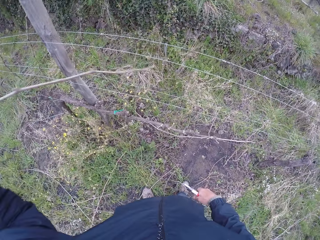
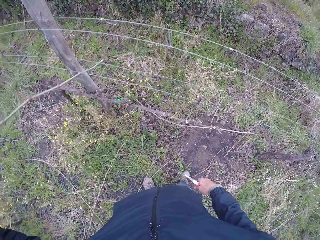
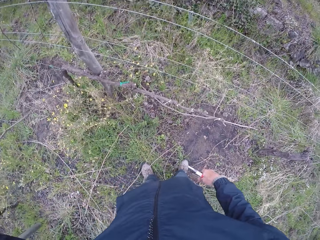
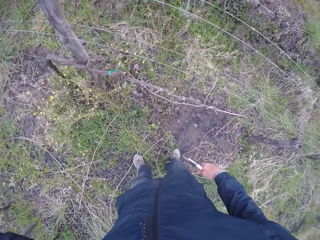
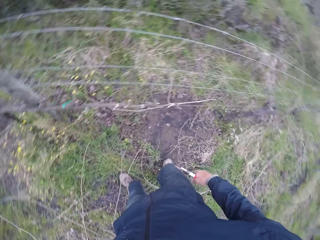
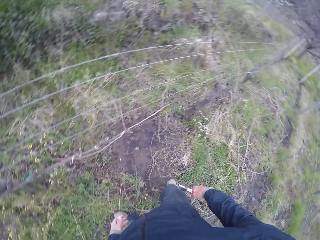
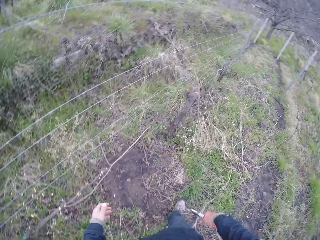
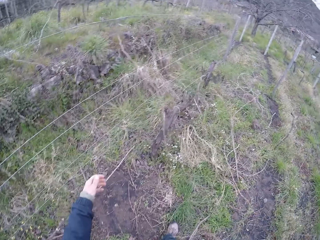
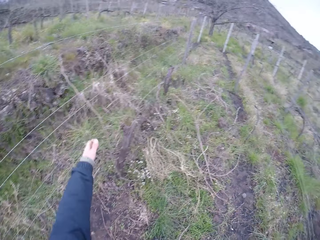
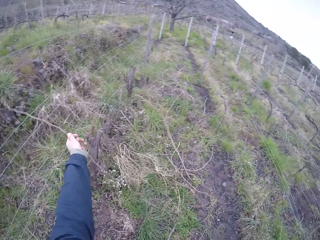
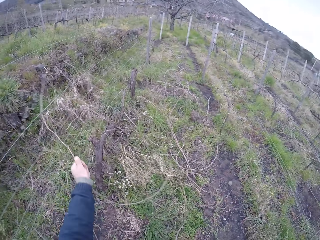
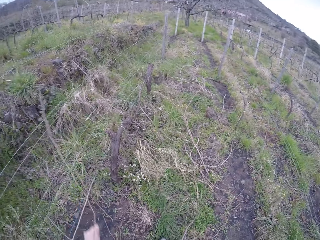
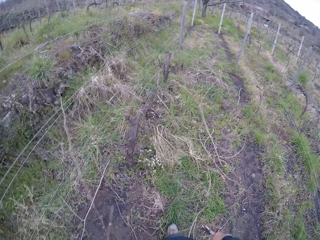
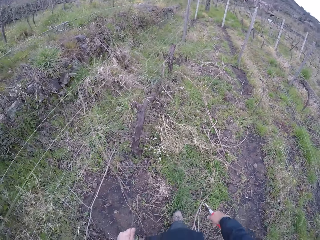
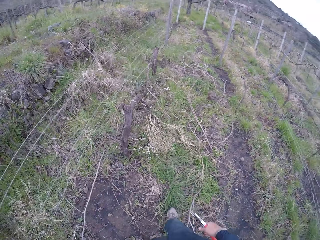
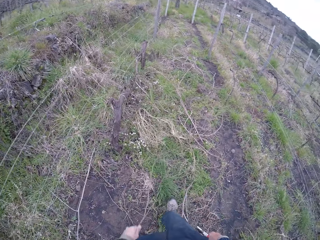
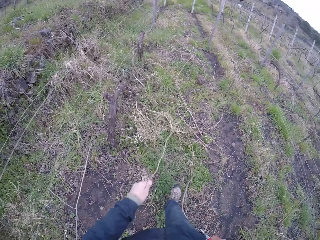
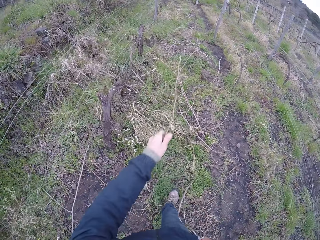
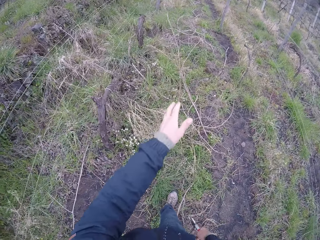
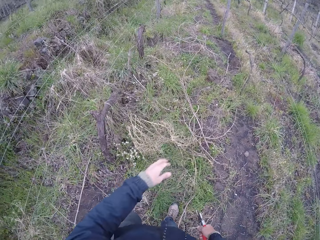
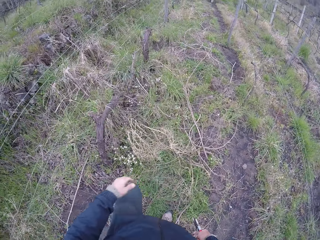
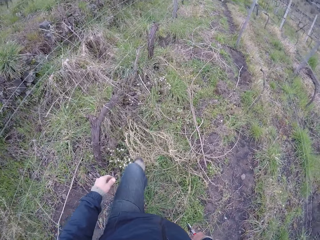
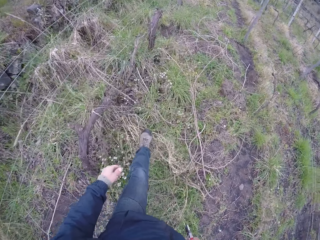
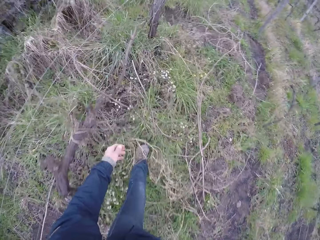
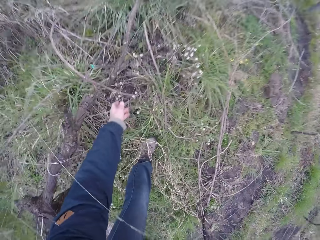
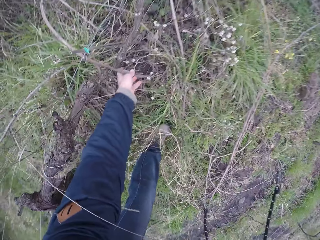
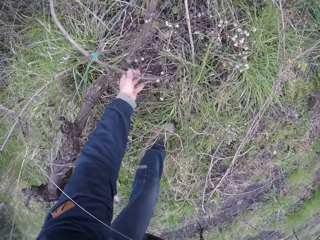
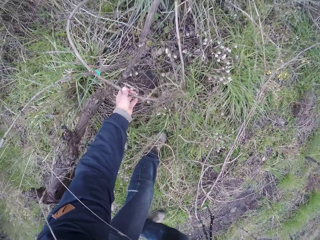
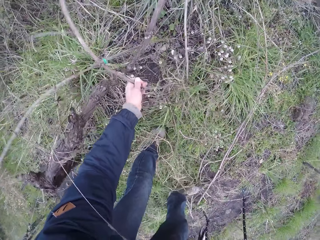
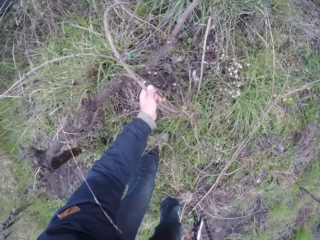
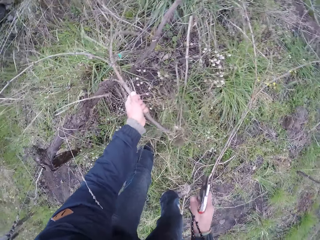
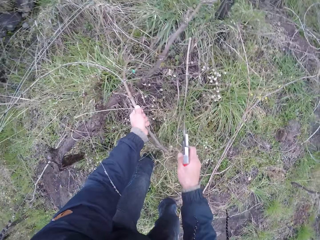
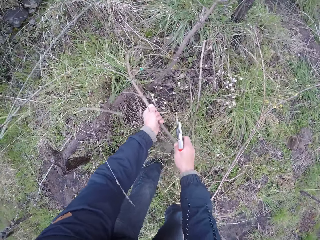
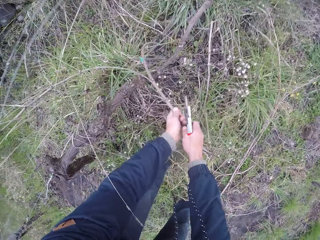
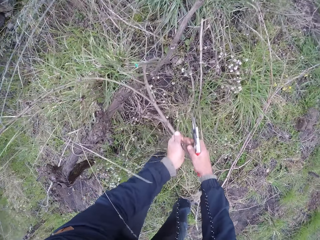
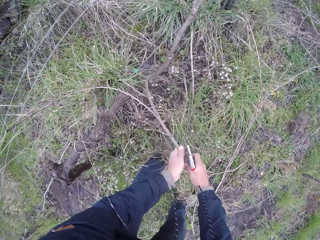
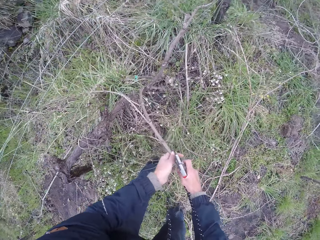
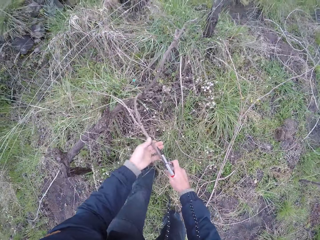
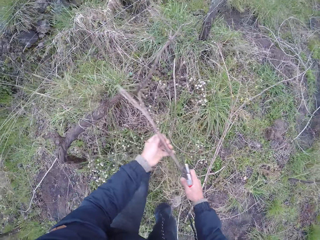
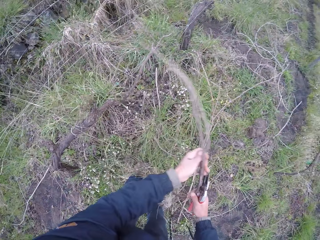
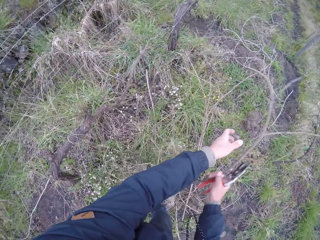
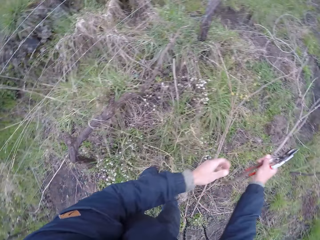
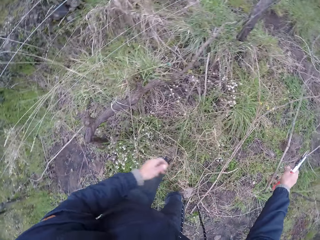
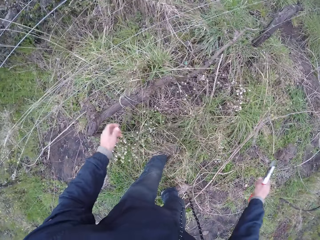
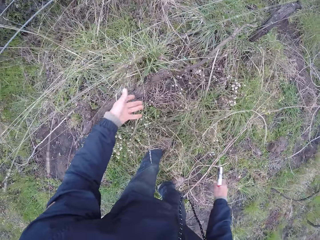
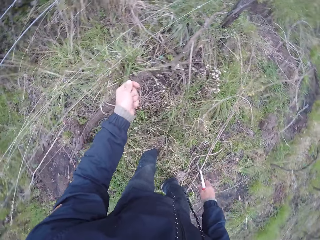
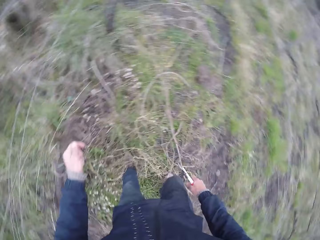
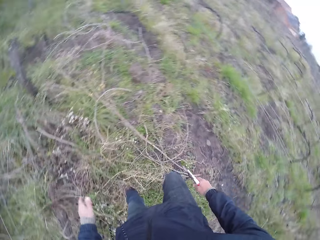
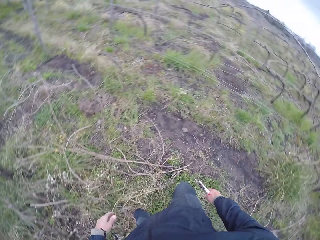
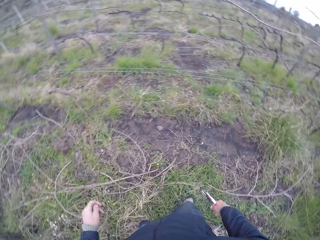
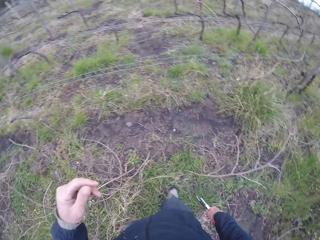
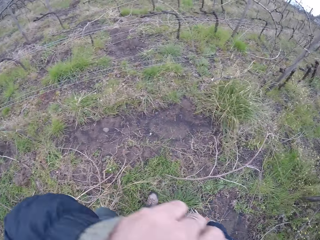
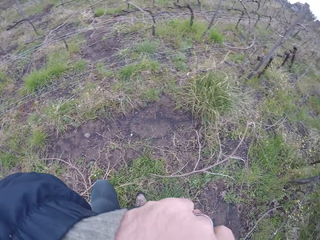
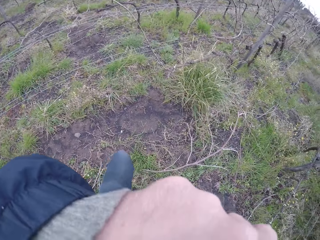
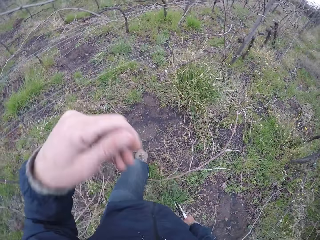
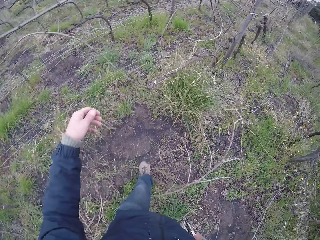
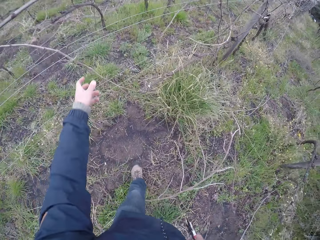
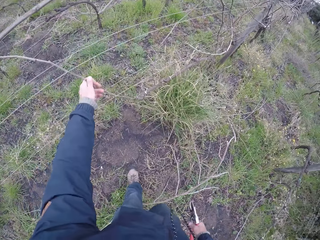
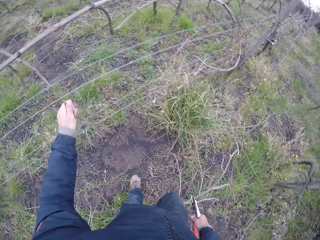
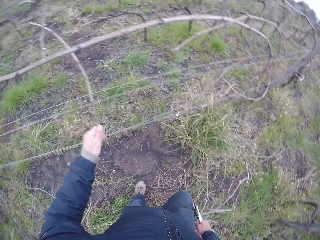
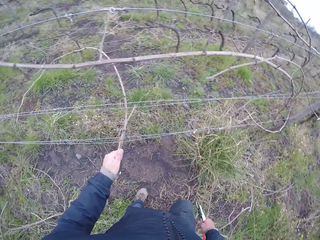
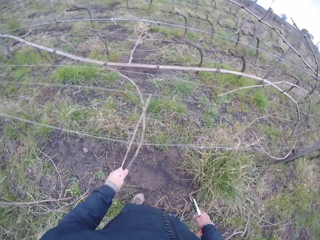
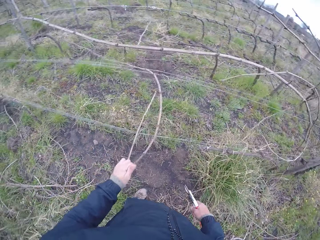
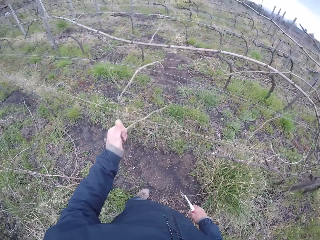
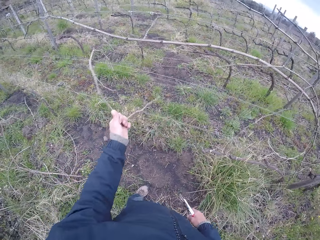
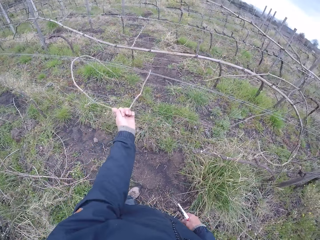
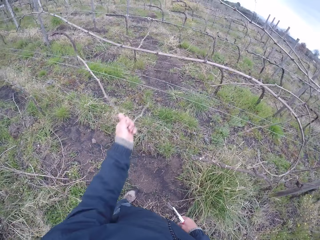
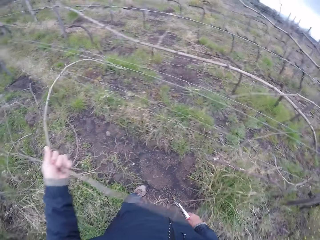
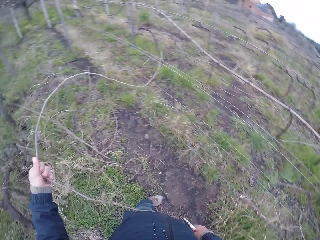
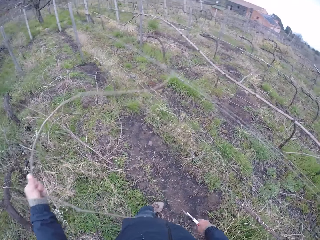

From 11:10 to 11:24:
The camera wearer drops the branch on the ground. He pulls a stick out of the wire with his left hand. He throws the stick to the floor with his left hand. He bends down. He pulls a stick from the fence with his left hand. He pulls the stick with both hands. He throws the stick to the floor with his right hand. He holds grass. He turns around. He scratches his nose with his left hand. He pulls a stick out of the wire with his left hand.

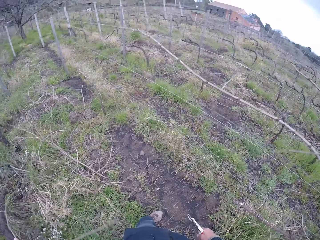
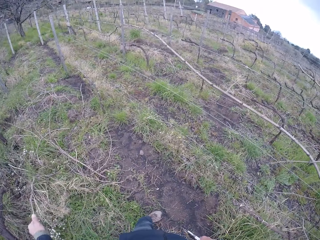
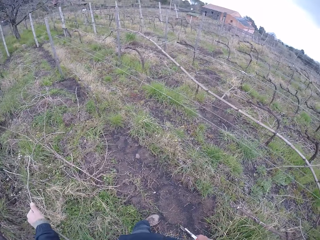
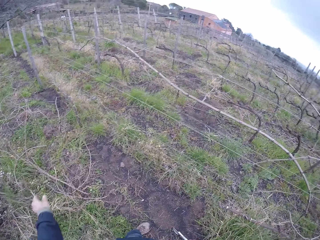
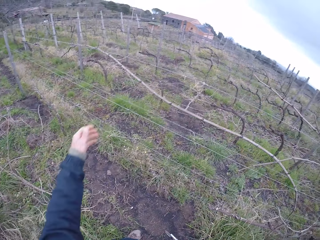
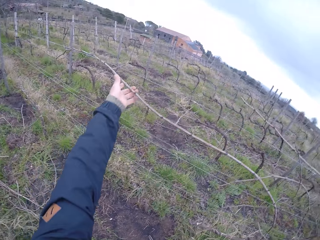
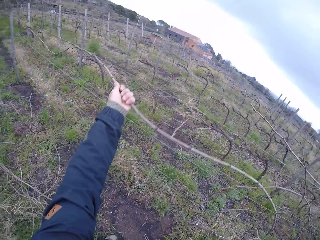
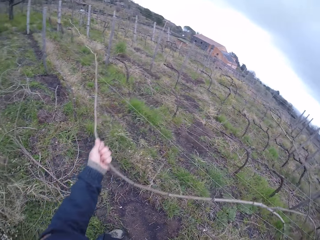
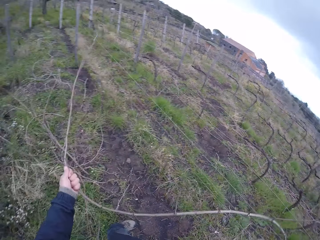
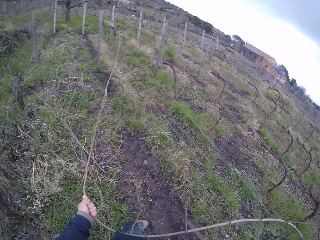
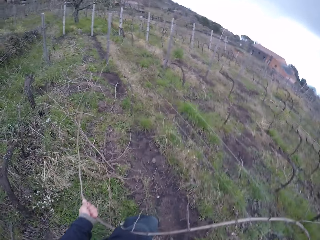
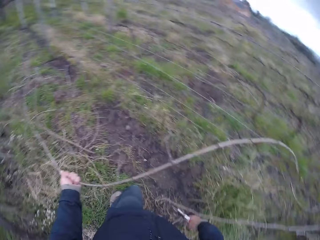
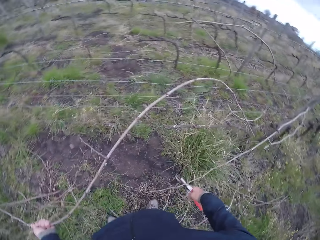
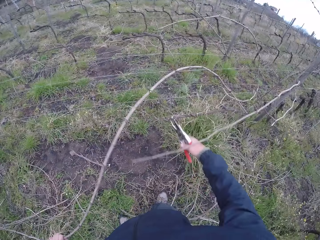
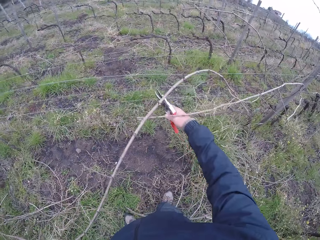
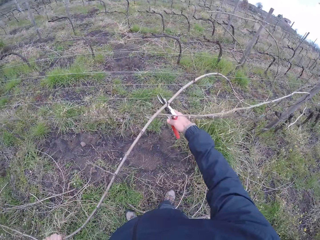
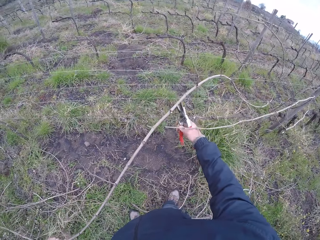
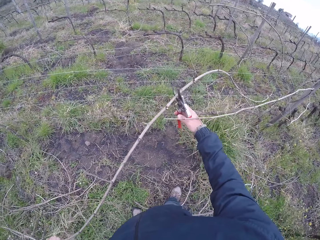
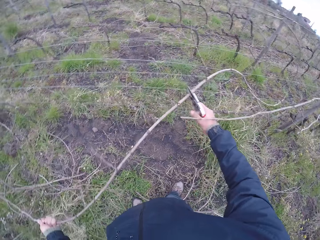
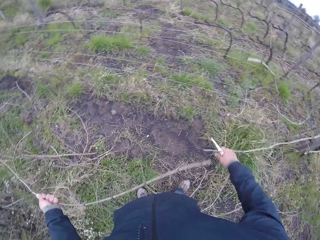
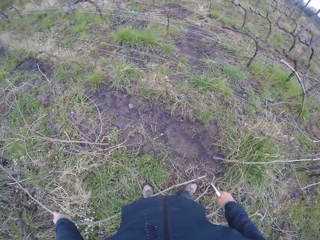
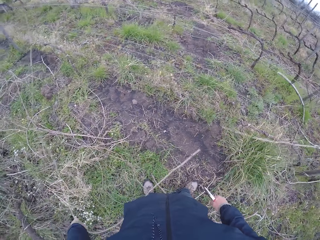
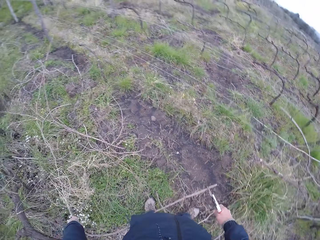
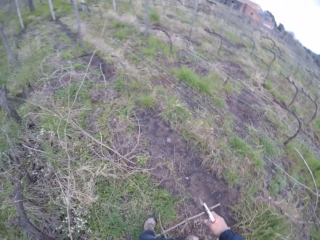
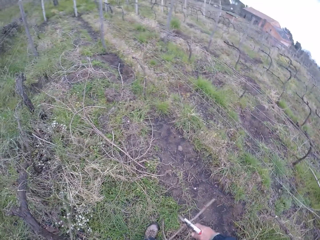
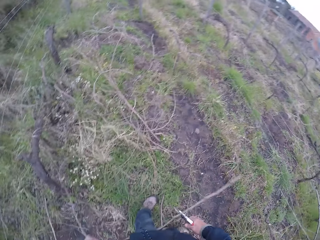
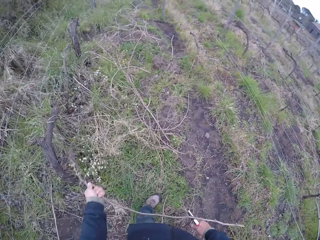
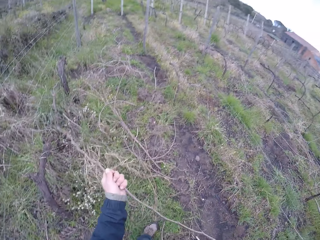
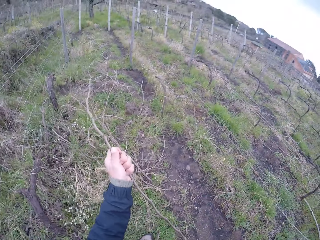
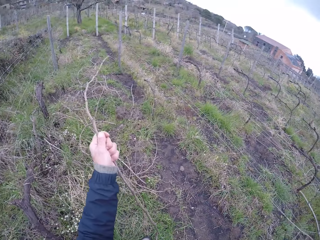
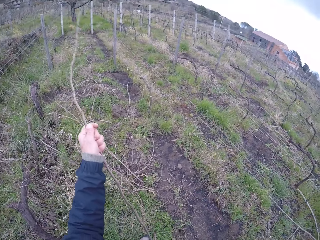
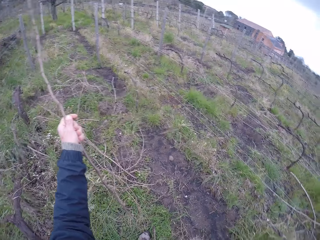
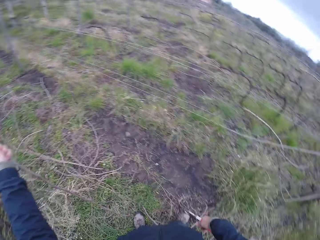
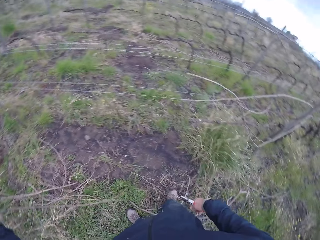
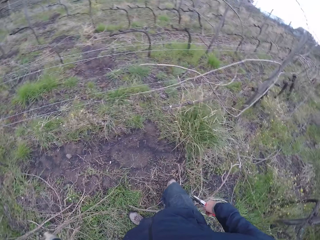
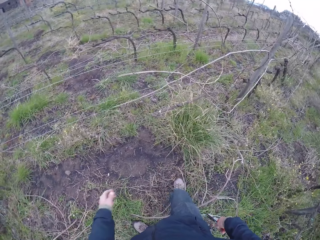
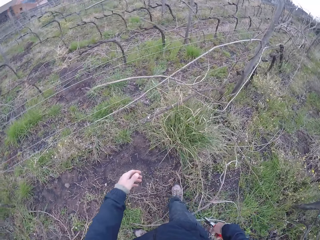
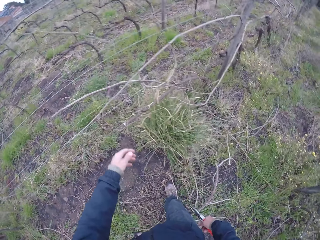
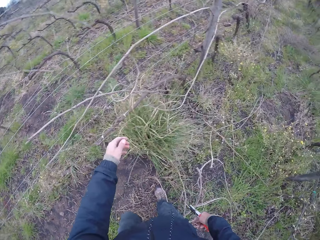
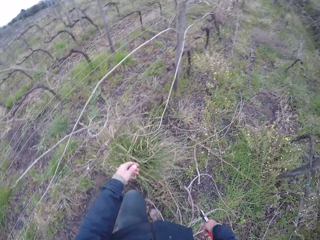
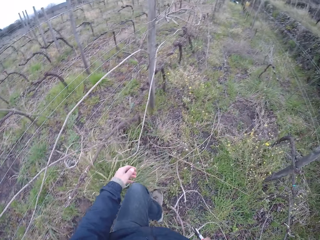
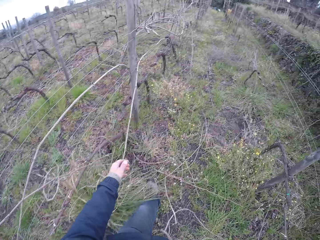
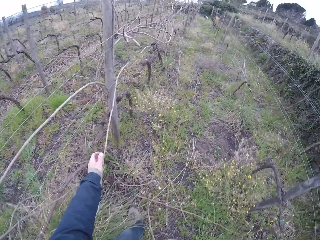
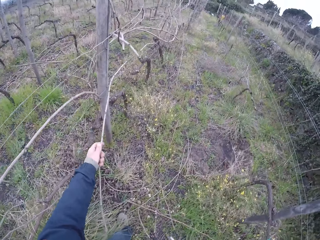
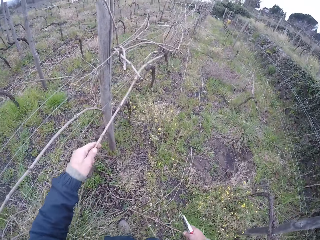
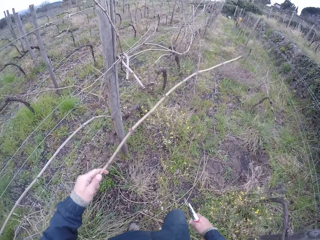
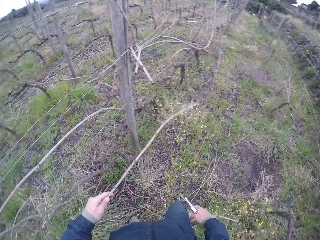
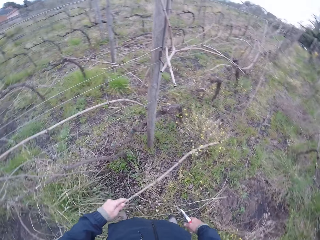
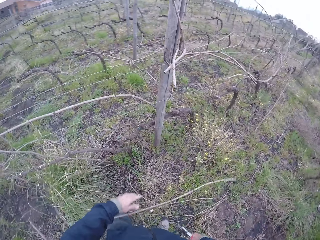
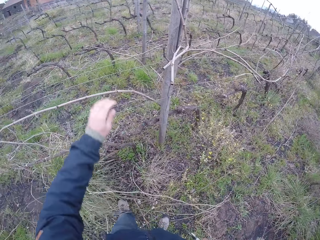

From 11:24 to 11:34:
The camera wearer throws the stick to the floor with his left hand. He pulls a stick out of the wire with his left hand. He cuts the stick with the secateurs in his right hand. He pulls a branch from the fence. He drops the branch on the ground. He walks around the farm. He pulls a stick out of the wire with his left hand. He drops the branch on the ground.
